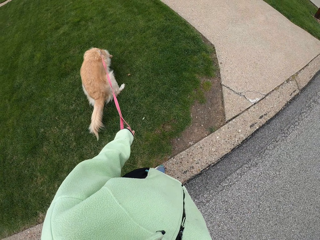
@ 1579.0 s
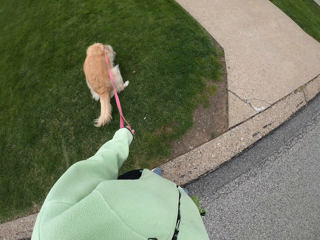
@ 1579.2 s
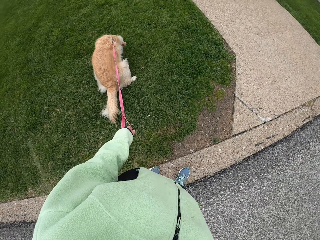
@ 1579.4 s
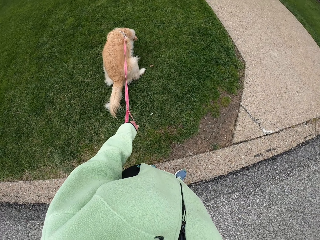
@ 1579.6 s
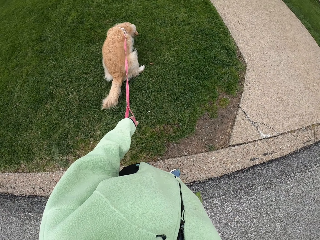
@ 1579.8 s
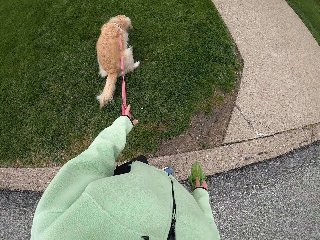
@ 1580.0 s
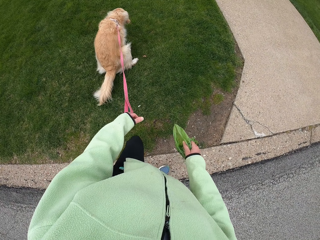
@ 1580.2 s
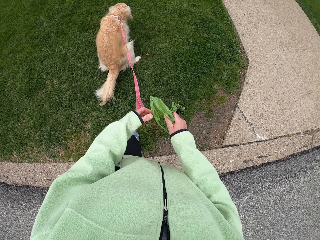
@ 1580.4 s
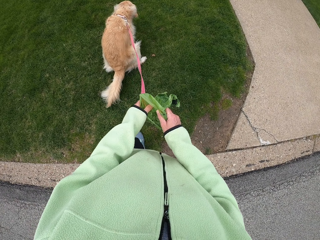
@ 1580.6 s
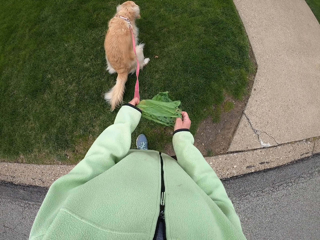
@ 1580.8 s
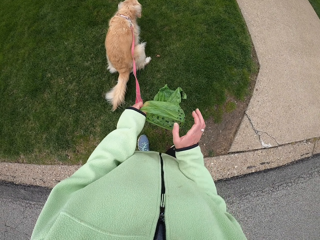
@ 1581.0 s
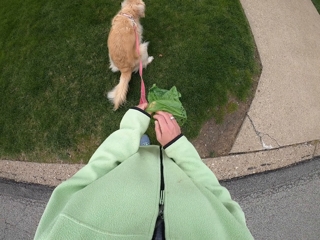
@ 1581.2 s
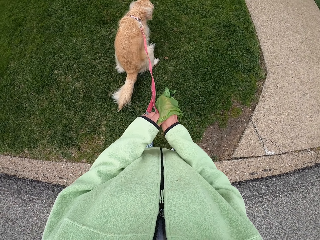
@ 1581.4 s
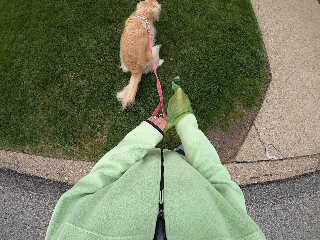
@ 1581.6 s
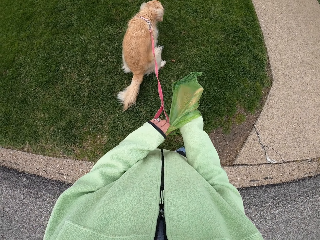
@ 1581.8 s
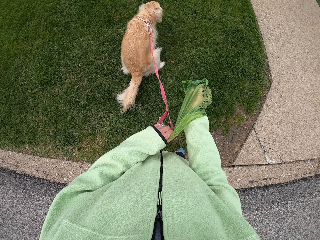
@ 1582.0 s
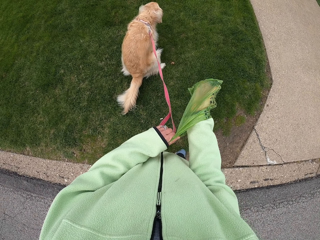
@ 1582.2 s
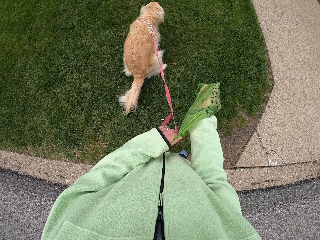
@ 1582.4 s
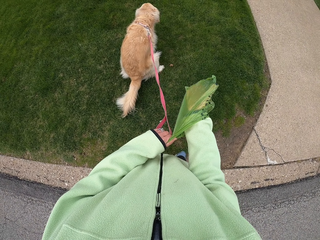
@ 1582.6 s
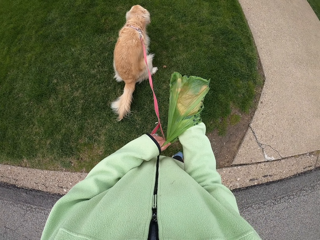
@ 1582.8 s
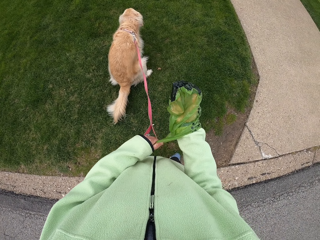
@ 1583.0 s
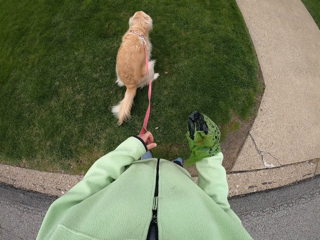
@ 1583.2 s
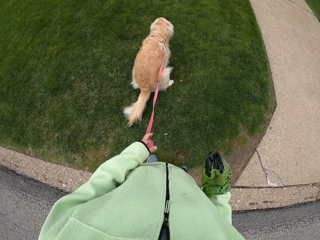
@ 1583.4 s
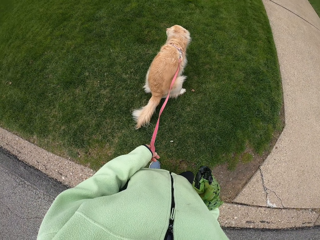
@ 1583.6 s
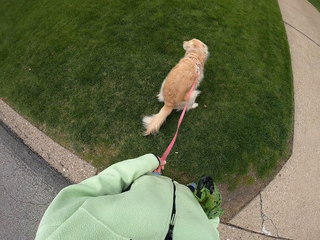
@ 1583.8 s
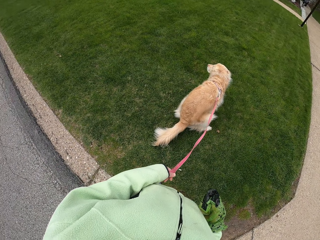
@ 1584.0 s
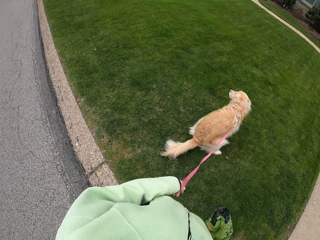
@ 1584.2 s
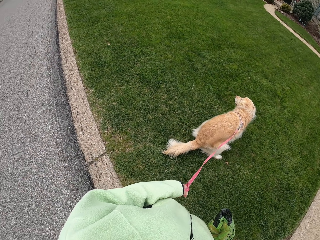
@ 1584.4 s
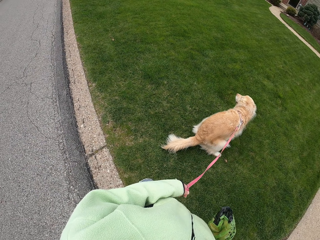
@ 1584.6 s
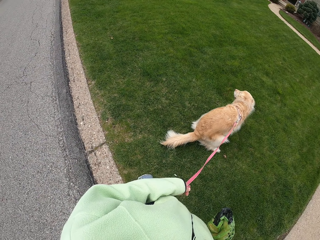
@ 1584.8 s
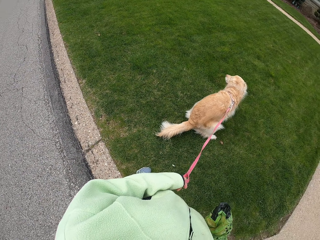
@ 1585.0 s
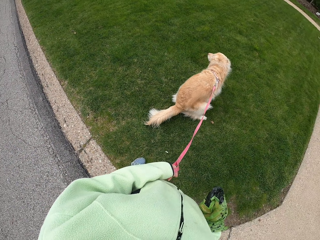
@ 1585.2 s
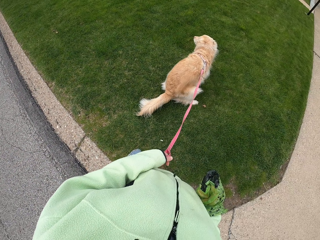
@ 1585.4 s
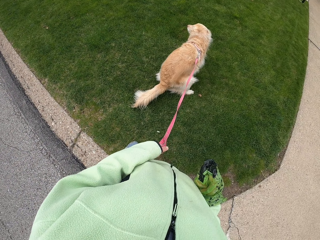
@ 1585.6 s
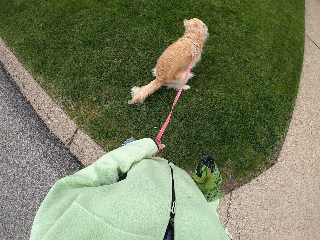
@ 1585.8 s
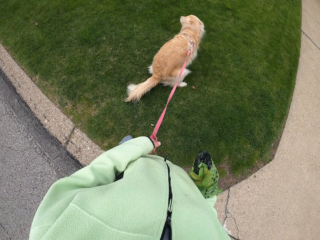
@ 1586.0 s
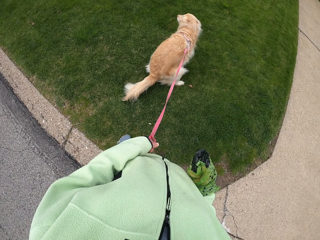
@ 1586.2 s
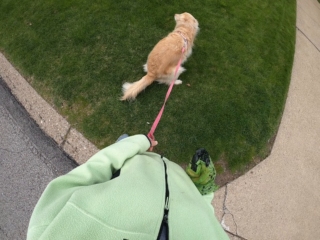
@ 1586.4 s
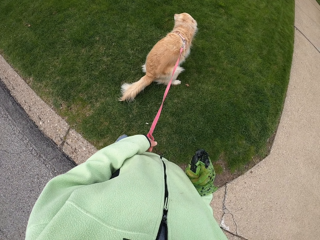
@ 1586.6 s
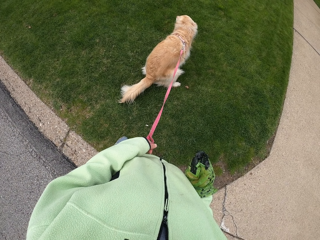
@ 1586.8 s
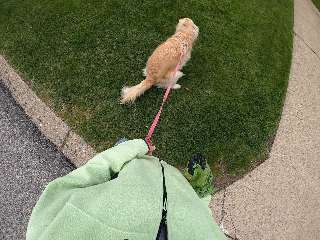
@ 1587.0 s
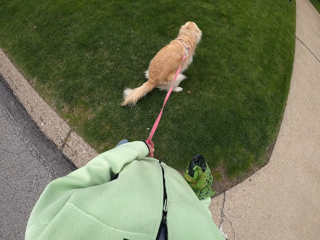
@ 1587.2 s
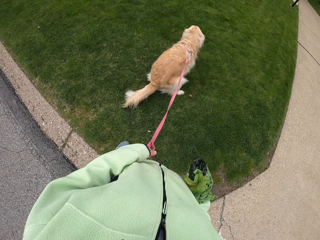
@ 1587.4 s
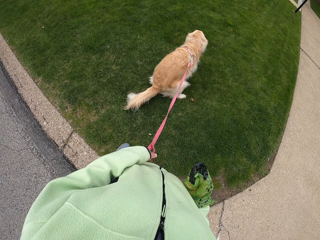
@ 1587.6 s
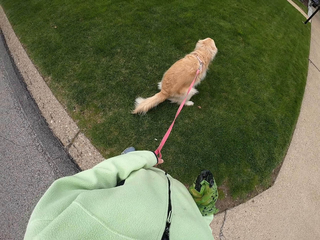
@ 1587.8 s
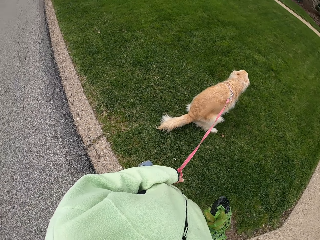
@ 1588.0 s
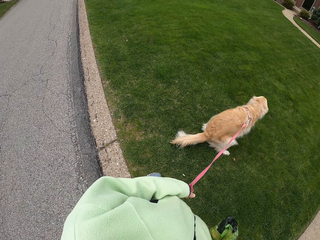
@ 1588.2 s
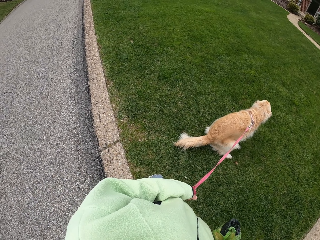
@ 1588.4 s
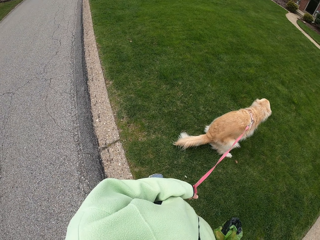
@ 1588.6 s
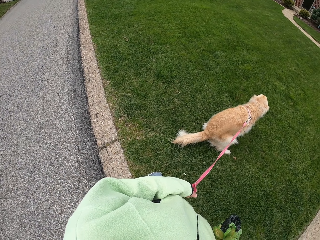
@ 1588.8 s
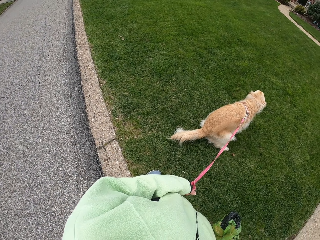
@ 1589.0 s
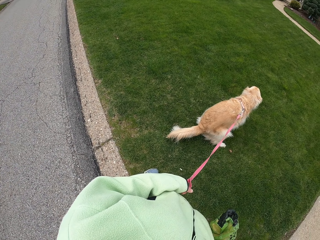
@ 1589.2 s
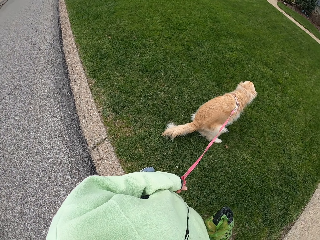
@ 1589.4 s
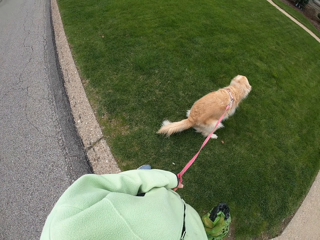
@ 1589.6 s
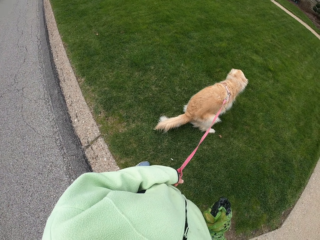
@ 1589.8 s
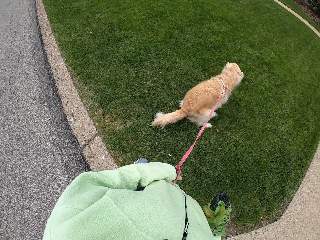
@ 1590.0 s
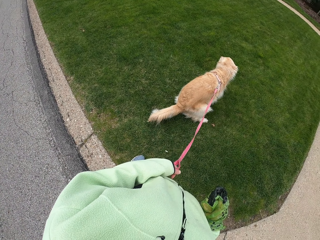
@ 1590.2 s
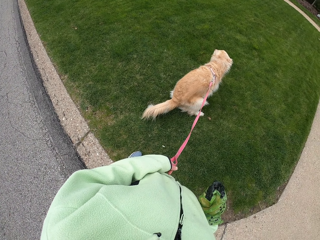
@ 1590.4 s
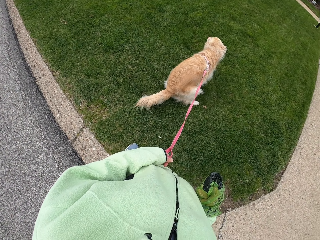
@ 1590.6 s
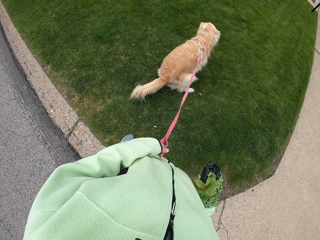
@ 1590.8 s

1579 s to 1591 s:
The camera wearer stops. She holds the bag. She inserts her hand in the bag. She looks around.

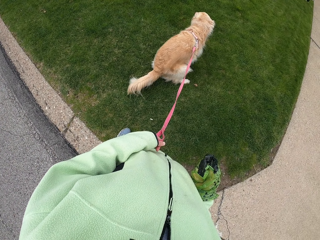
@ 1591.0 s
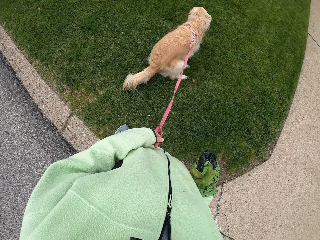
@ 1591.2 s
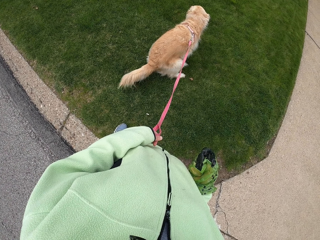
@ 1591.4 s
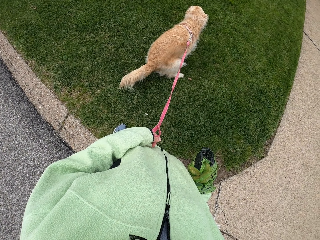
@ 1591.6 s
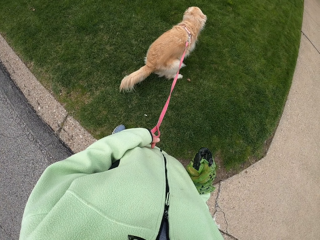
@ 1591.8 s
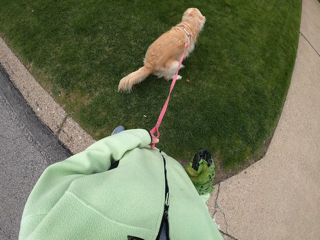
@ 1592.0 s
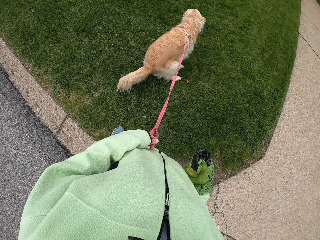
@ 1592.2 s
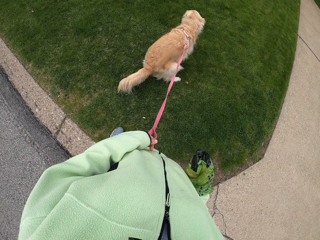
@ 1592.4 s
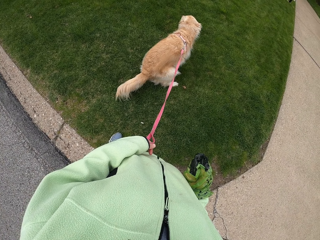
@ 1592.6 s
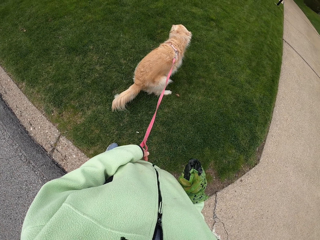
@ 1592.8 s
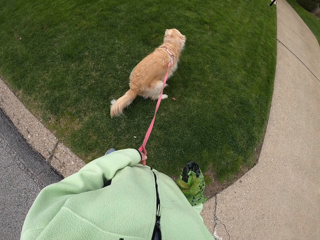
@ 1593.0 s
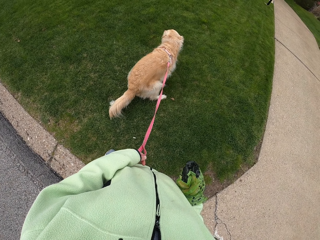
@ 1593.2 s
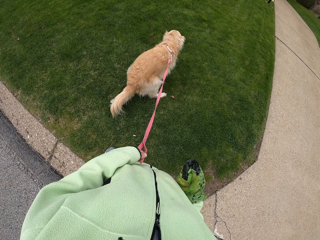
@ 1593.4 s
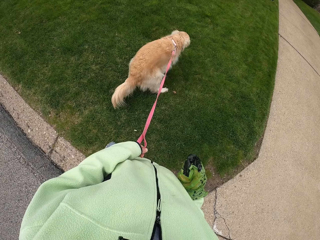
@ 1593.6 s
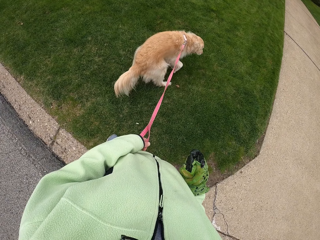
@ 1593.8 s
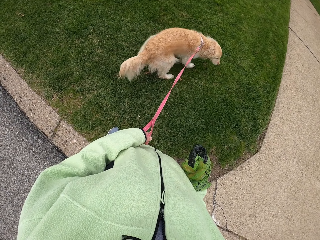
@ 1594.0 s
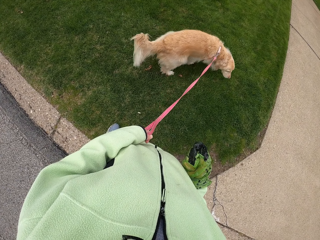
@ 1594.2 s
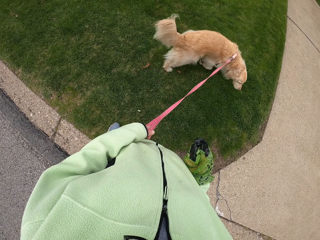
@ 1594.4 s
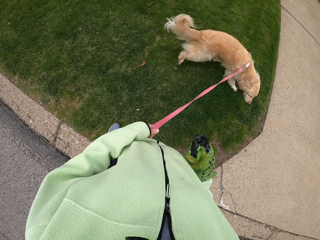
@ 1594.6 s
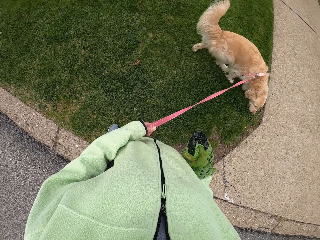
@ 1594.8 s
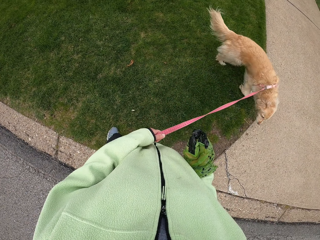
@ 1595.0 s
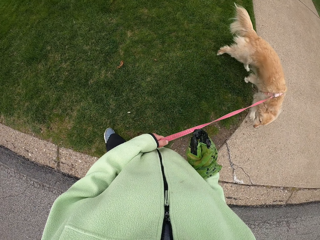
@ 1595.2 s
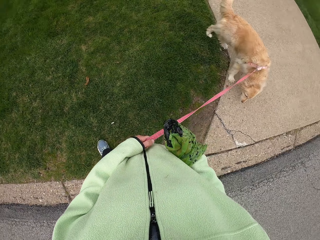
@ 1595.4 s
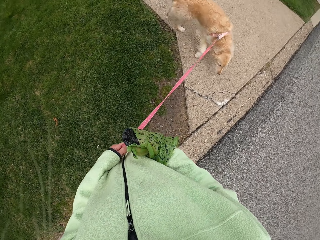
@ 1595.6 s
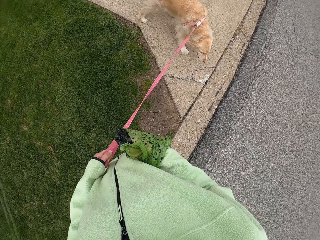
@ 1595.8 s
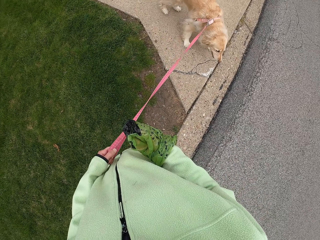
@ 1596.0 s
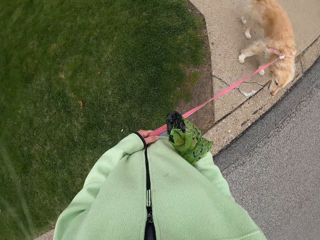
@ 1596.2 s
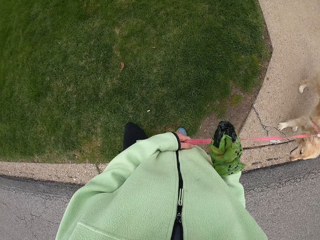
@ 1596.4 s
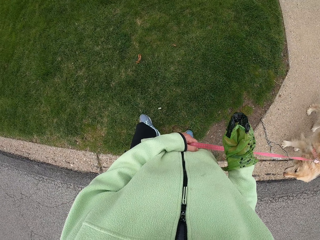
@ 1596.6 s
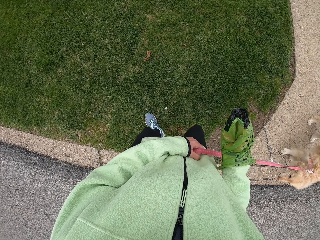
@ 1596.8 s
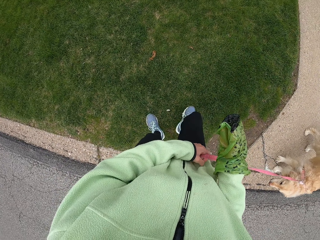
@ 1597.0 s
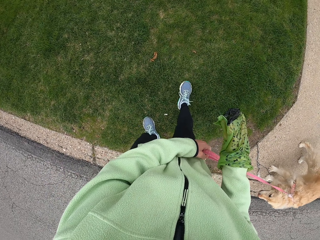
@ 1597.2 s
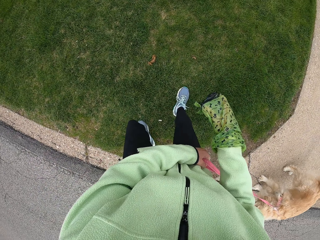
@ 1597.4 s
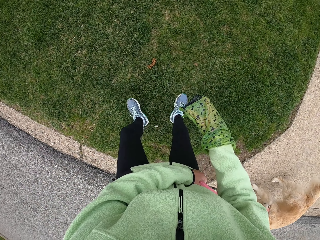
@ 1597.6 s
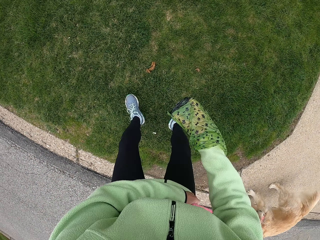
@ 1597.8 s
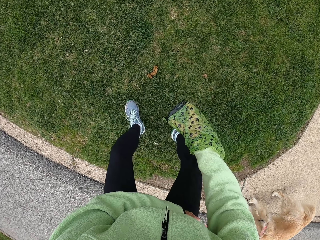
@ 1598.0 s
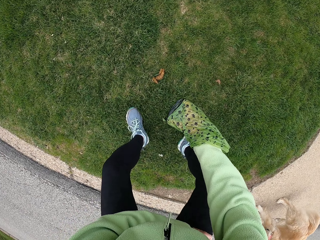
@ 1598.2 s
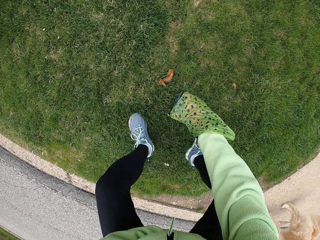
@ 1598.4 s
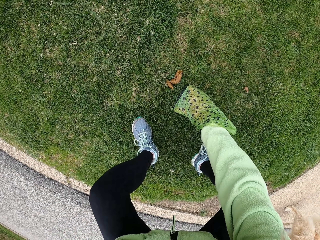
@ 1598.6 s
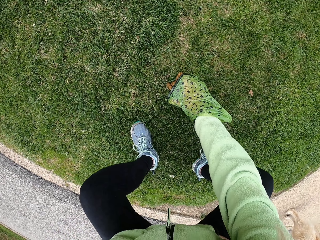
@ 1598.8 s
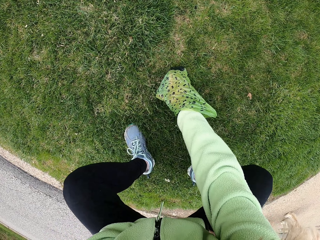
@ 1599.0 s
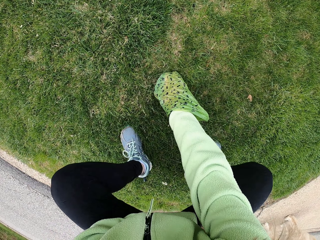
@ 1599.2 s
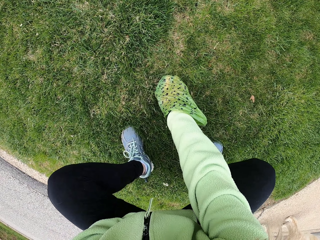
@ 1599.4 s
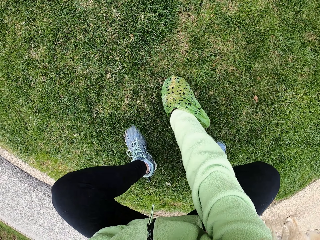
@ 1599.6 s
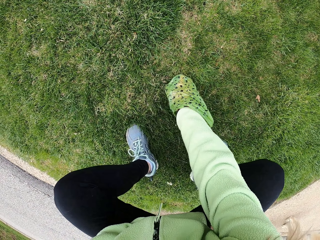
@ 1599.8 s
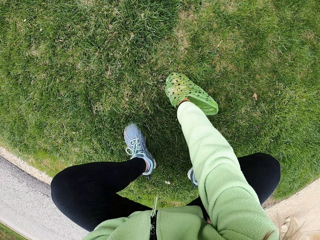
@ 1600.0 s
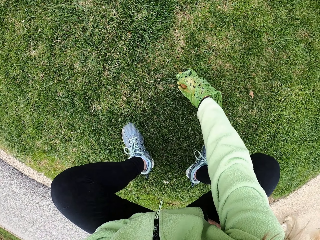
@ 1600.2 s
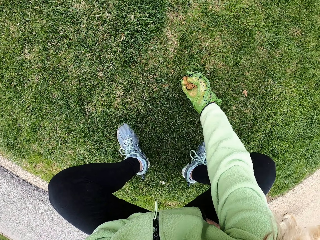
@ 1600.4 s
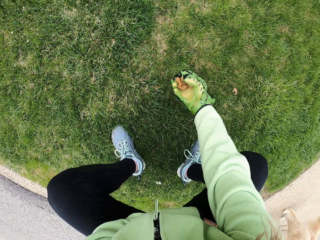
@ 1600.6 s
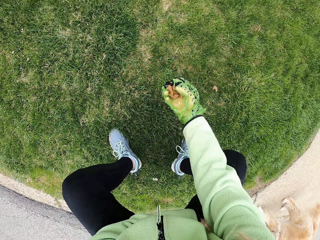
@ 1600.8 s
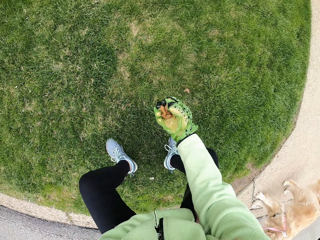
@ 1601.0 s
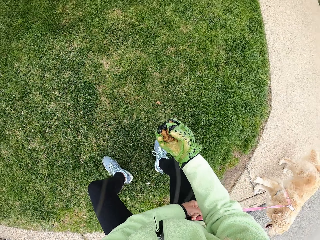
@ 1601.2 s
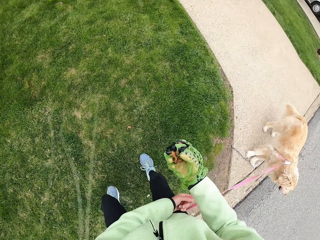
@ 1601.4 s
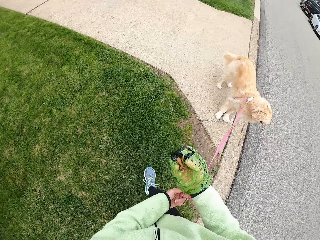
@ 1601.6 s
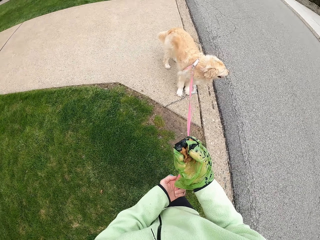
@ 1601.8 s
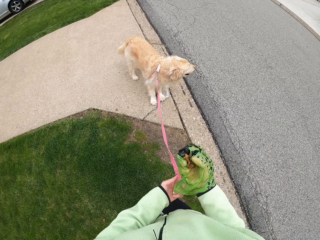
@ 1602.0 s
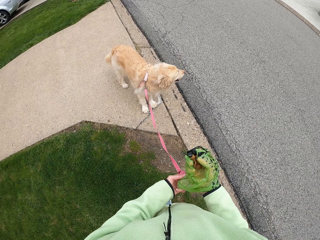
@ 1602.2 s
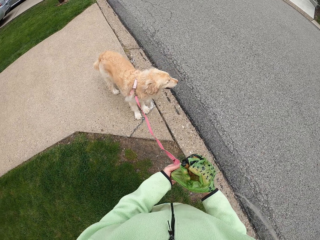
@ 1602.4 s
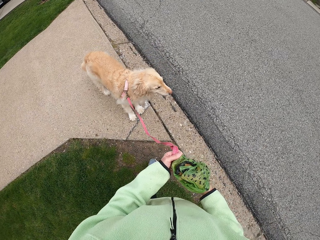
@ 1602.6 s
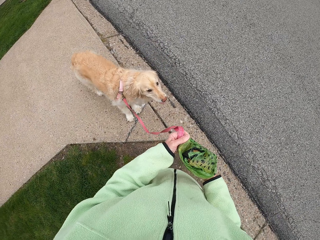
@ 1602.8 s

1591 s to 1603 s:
The camera wearer collects the dog poop.
